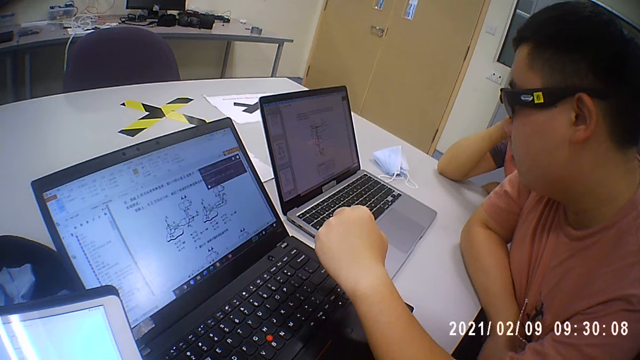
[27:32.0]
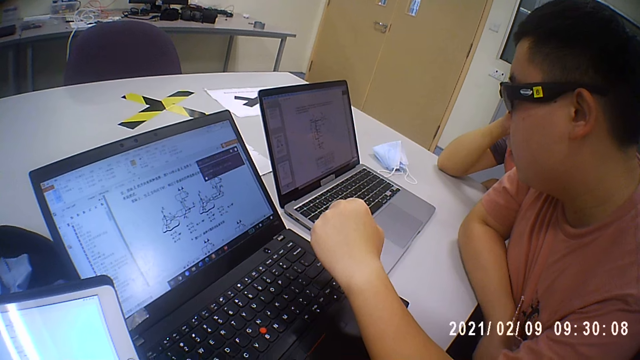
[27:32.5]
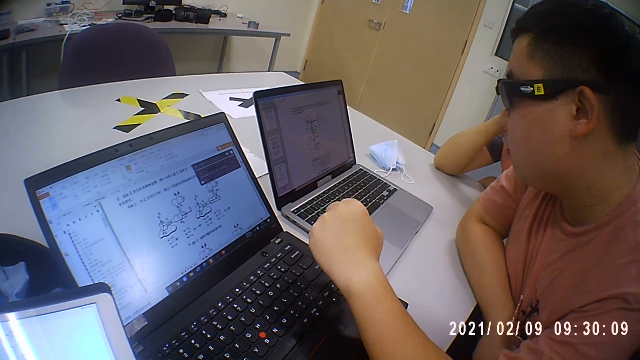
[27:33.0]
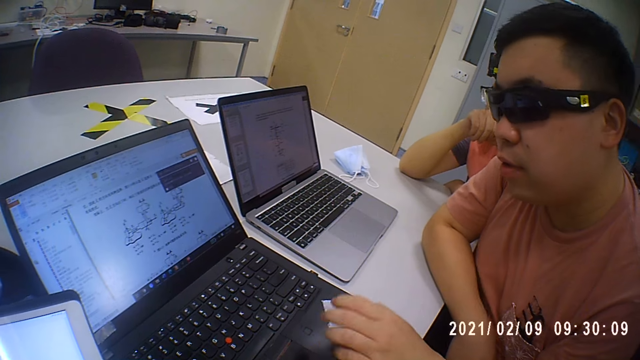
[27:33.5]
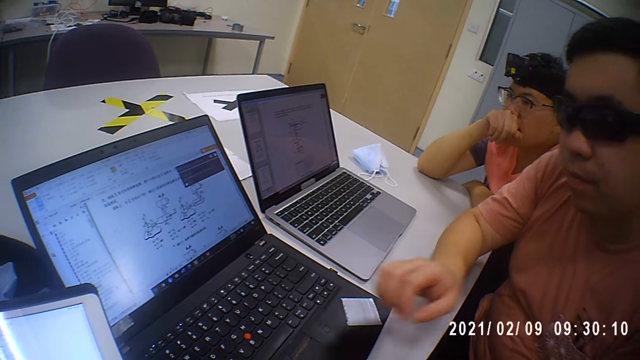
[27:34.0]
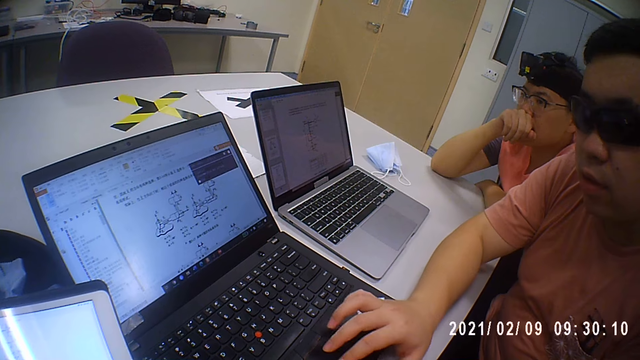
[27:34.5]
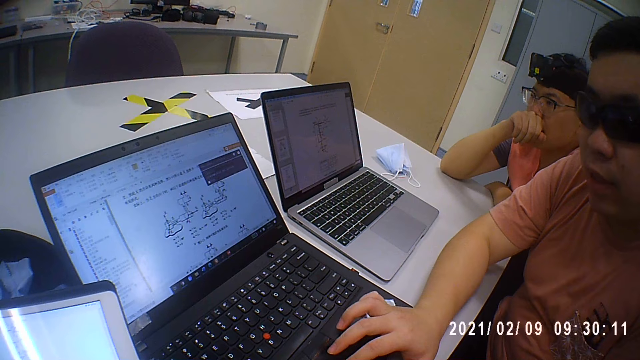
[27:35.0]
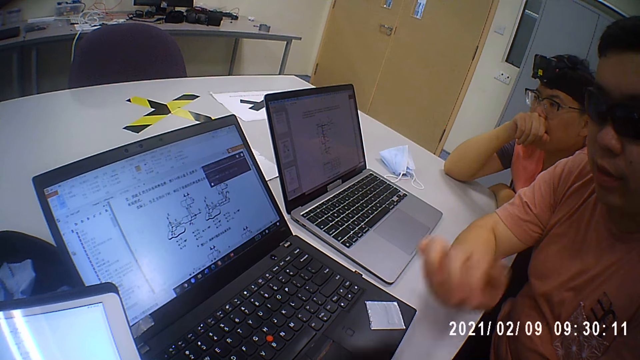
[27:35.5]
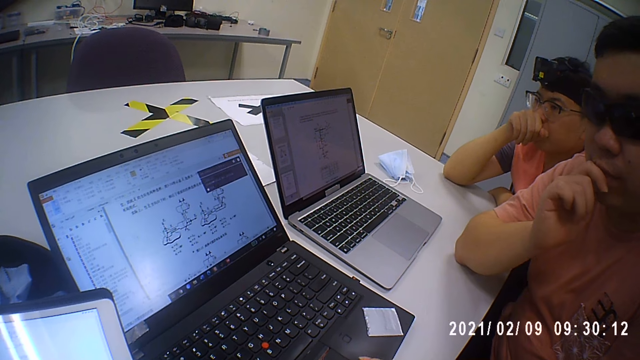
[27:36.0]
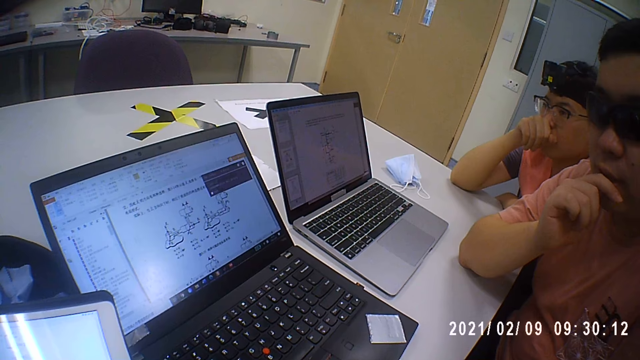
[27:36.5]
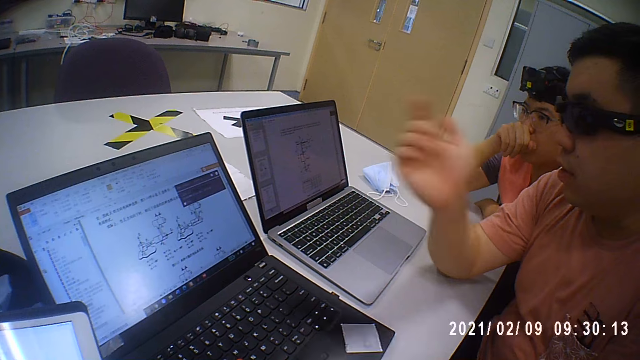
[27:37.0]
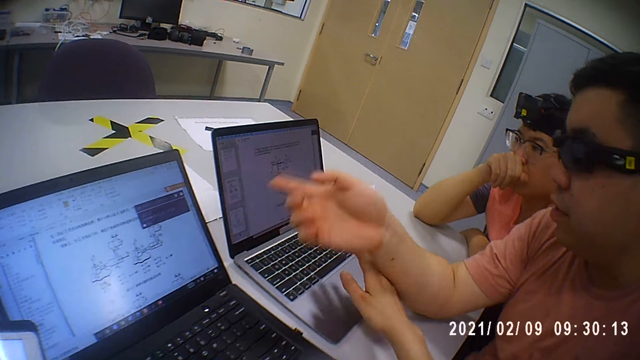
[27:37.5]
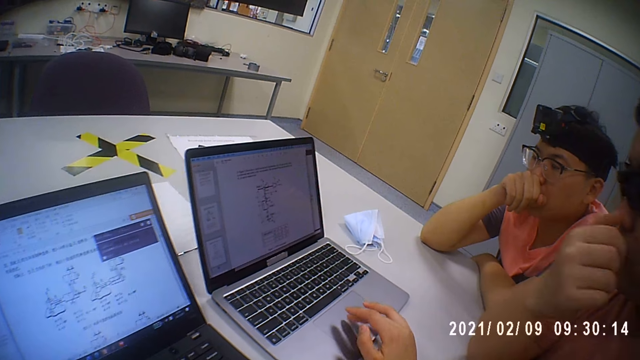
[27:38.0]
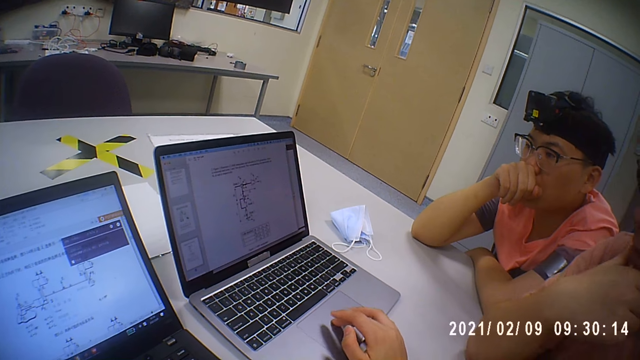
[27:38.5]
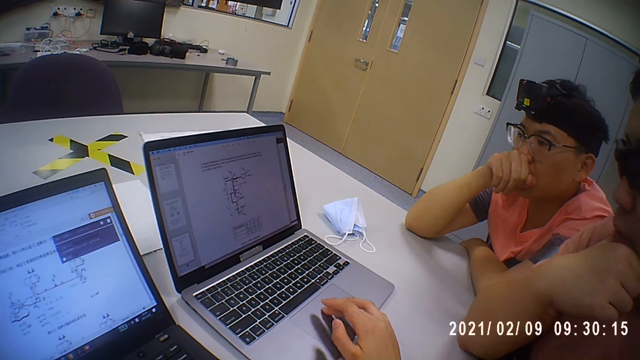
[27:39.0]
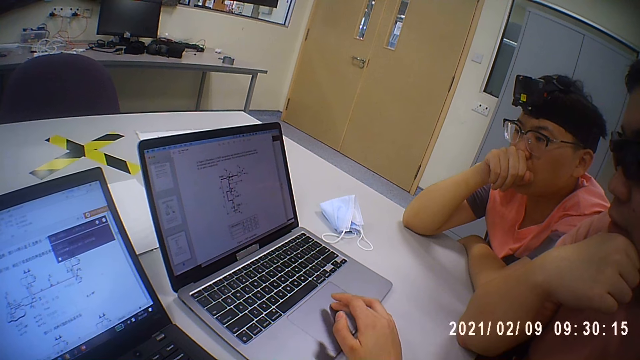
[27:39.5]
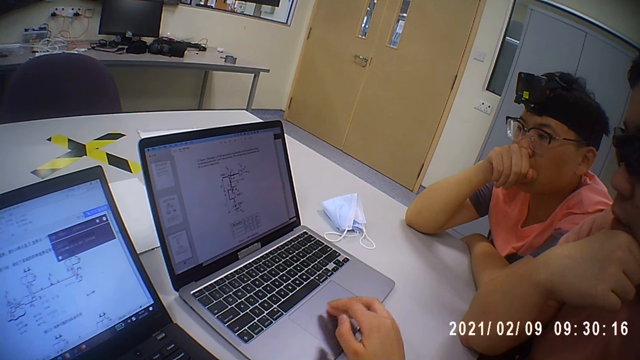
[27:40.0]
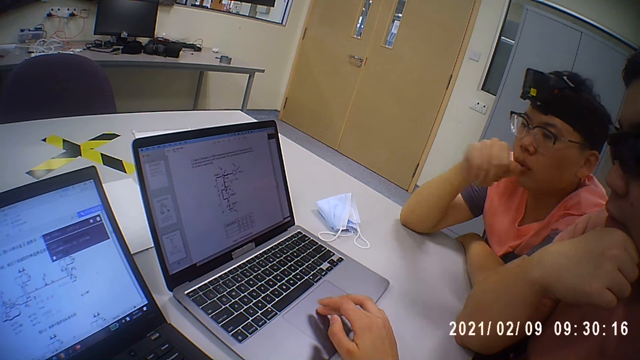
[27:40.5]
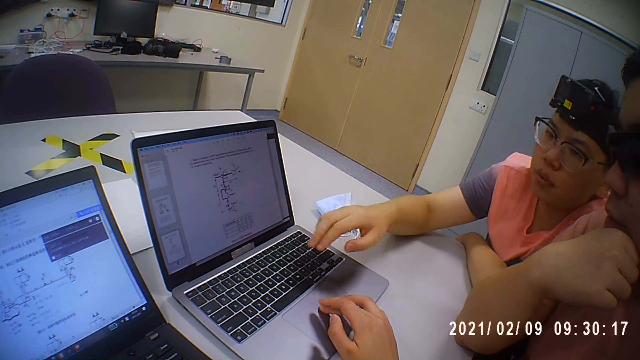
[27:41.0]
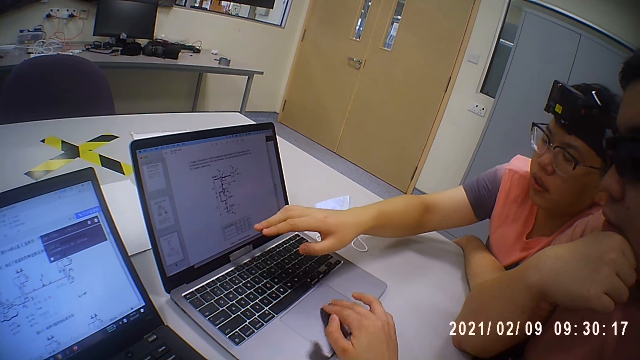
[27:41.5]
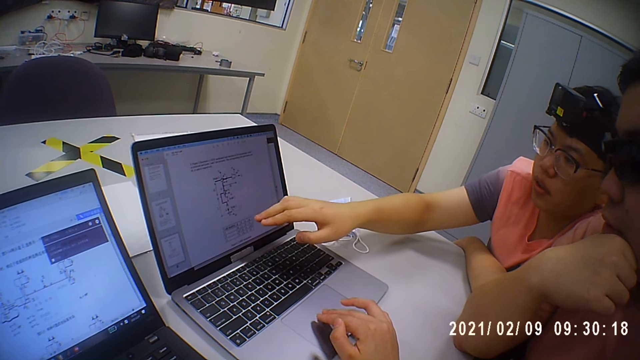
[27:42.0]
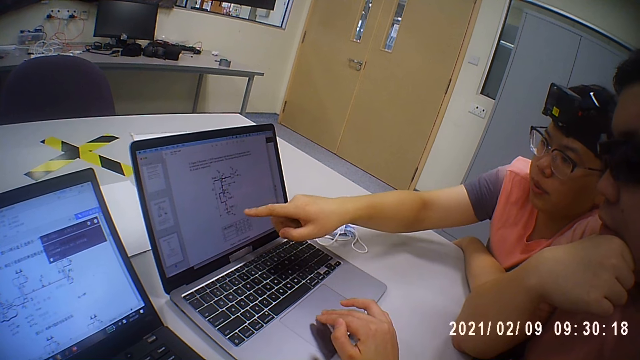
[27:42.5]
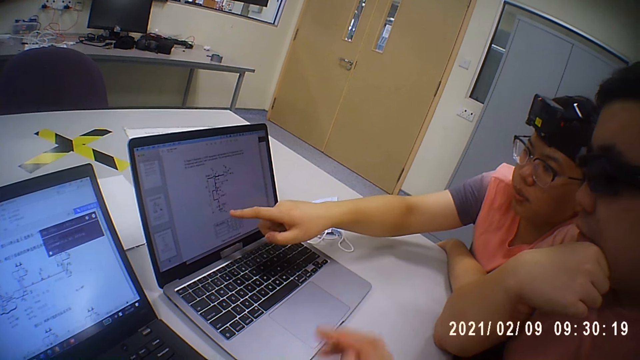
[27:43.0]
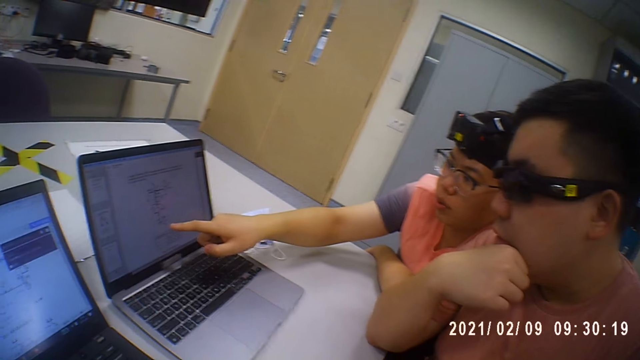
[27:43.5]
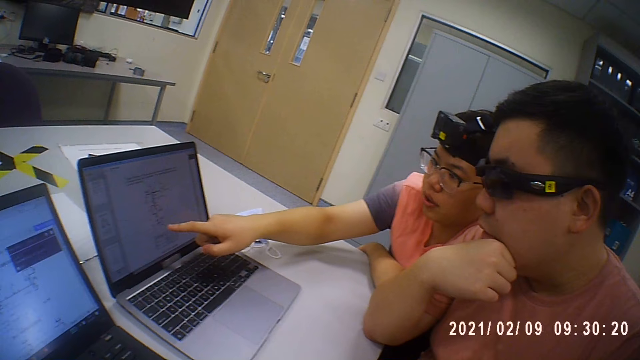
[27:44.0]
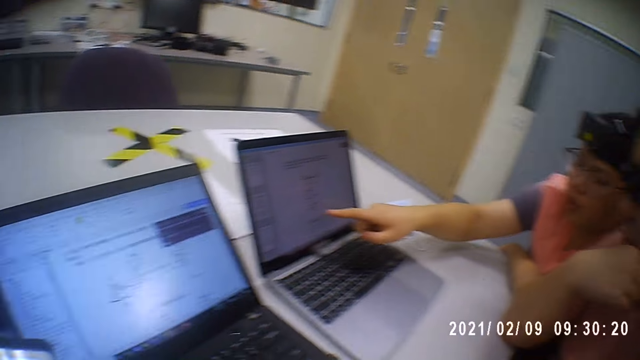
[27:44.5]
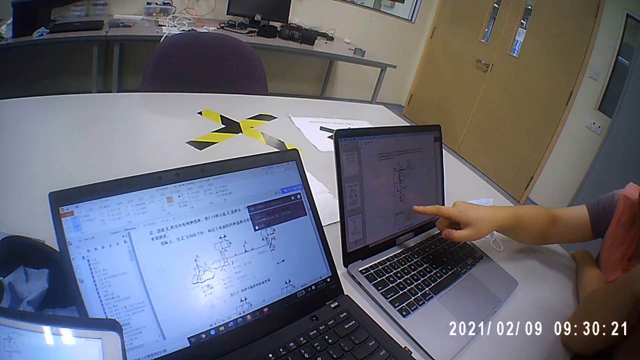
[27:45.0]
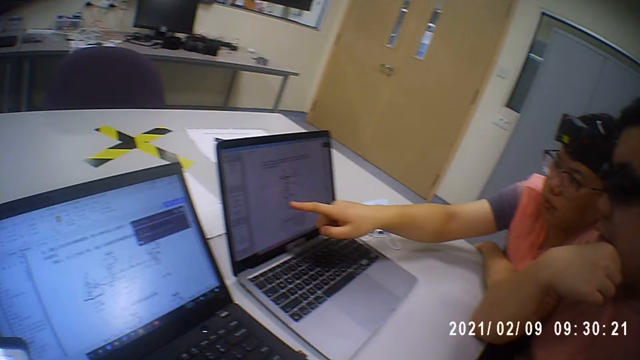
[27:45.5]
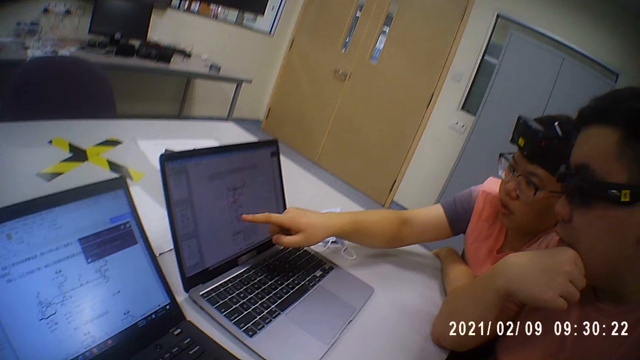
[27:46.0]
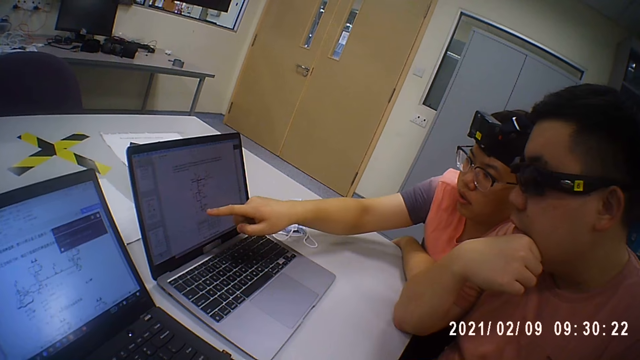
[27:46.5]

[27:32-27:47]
A man operates the laptop and touches his lips. Another man operates the laptop. The camera wearer uses the laptop with her right hand. A third man moves the hand, points at the computer screen with the finger, and talks. The camera wearer looks around.

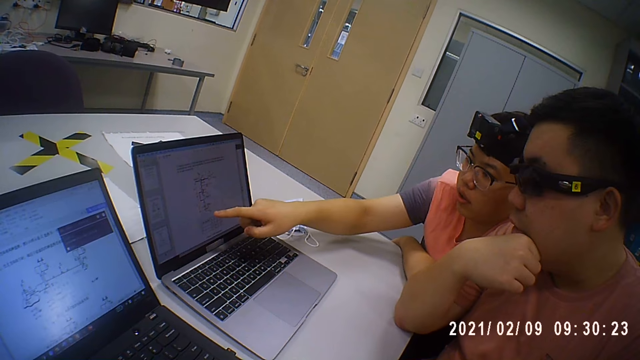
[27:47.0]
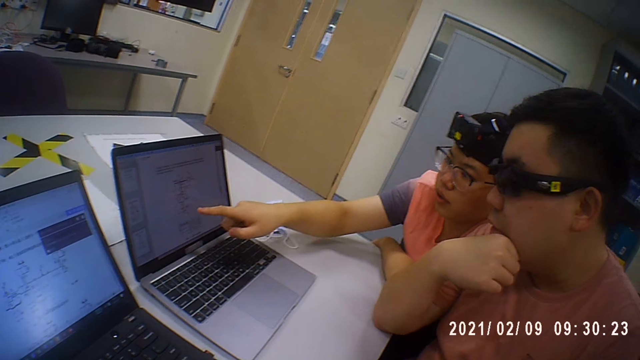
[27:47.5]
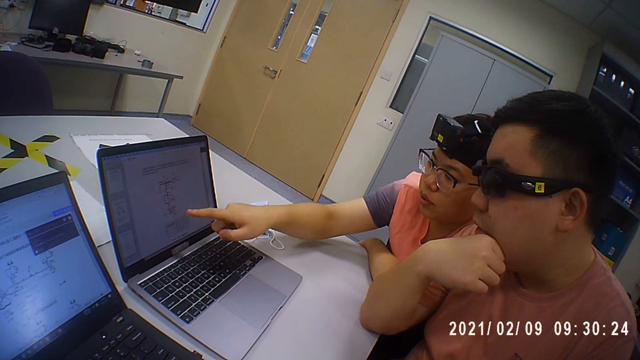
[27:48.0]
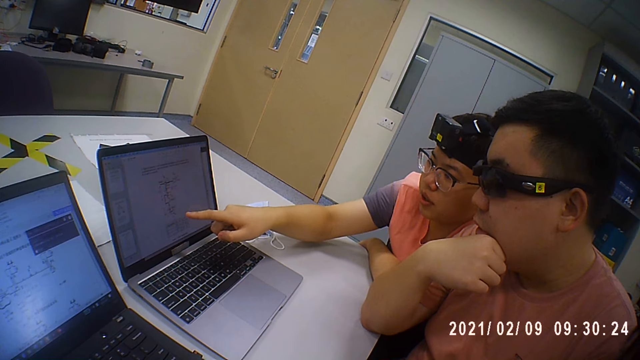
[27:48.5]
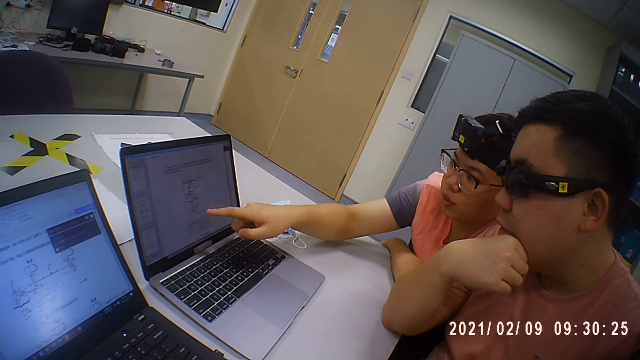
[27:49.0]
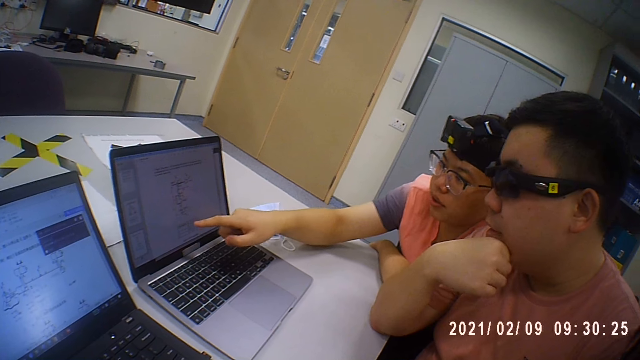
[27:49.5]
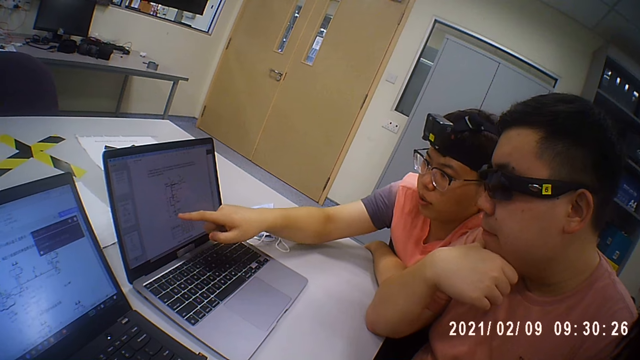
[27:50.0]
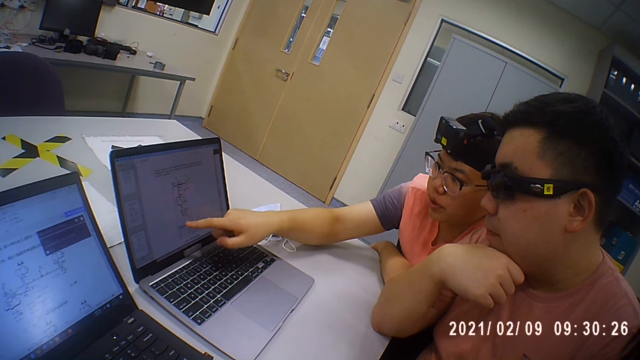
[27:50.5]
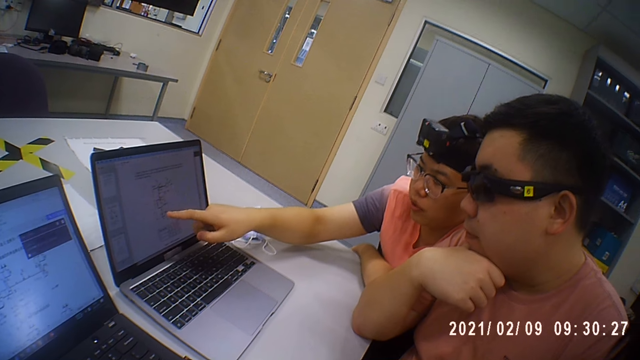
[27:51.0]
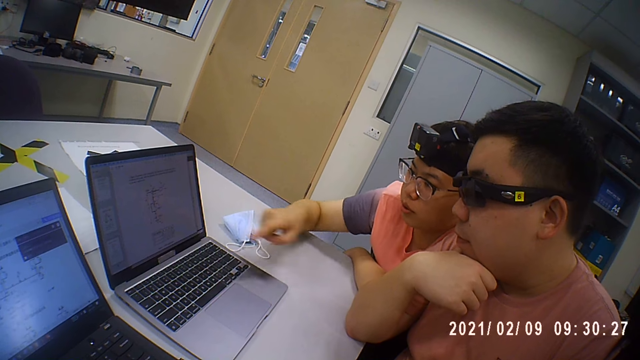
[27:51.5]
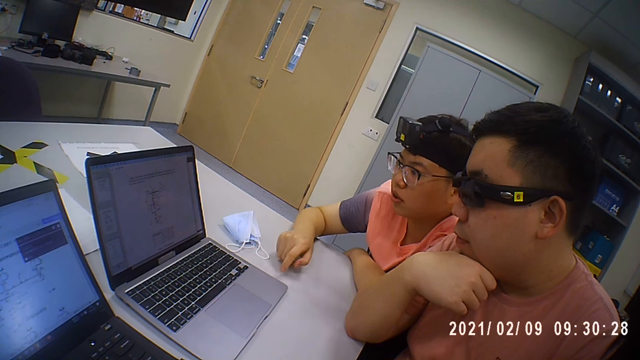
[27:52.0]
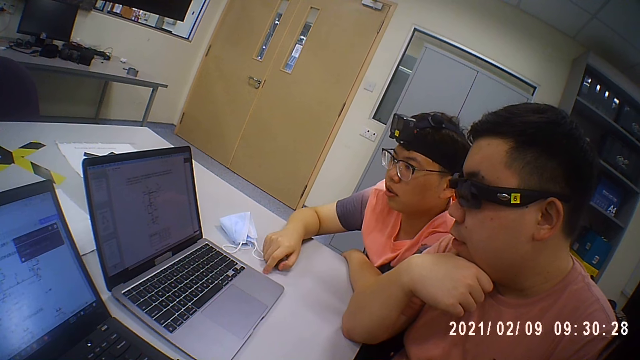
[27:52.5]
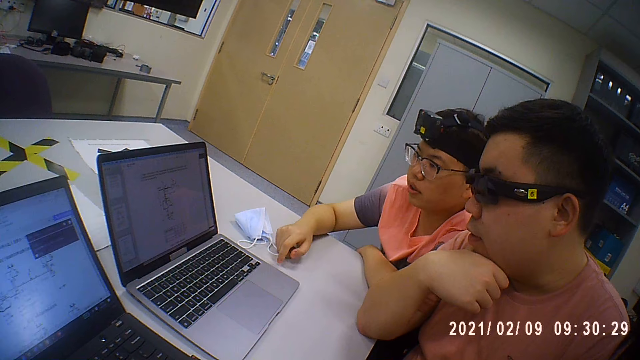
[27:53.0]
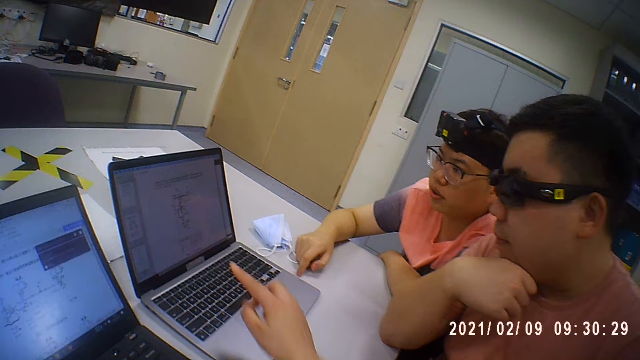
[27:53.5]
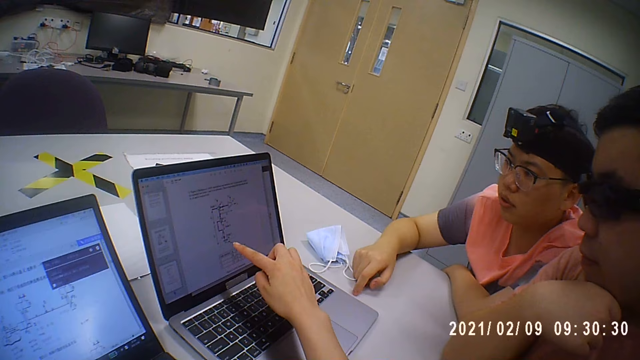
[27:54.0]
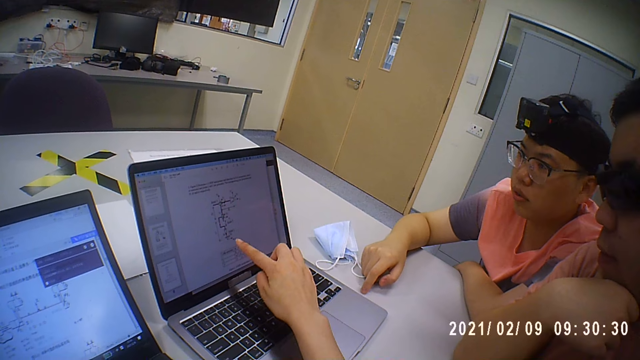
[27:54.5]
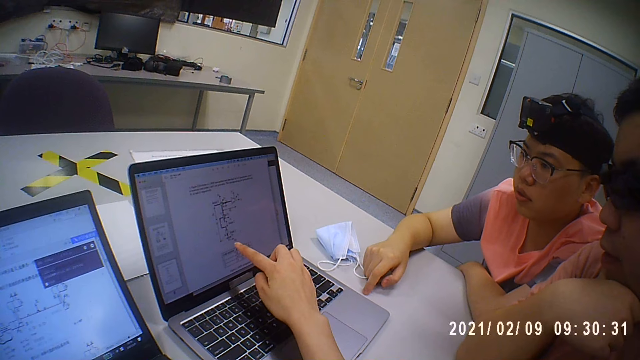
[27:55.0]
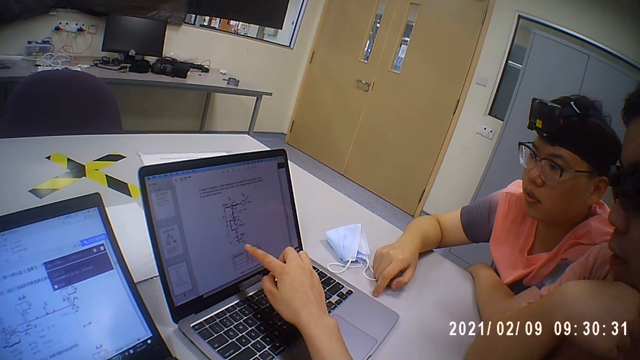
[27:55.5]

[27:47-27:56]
A man points at the computer screen with the finger. Another man moves his hand. A third man points at the laptop screen with a finger. The camera wearer points with her right hand.
